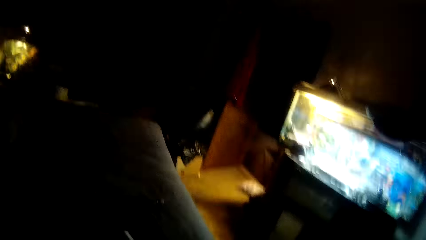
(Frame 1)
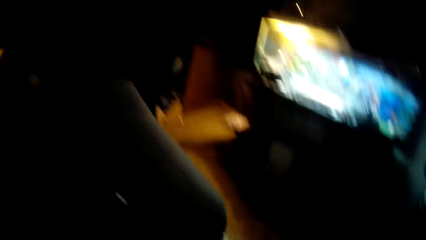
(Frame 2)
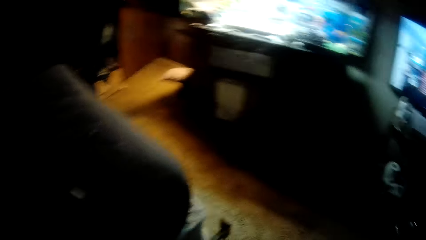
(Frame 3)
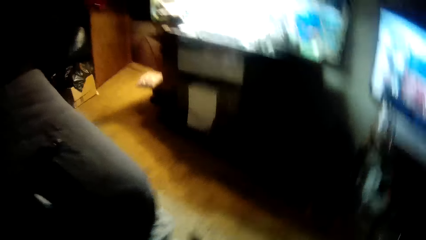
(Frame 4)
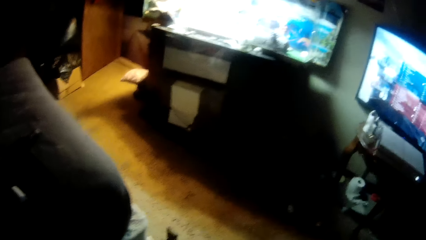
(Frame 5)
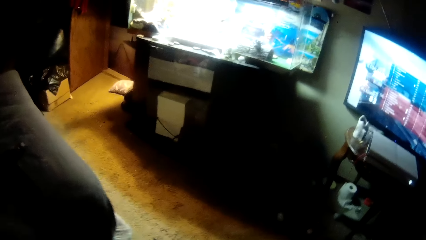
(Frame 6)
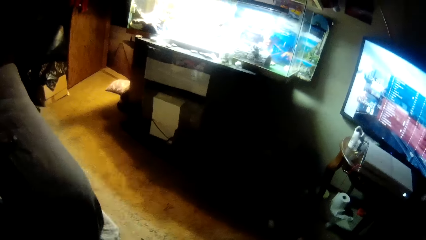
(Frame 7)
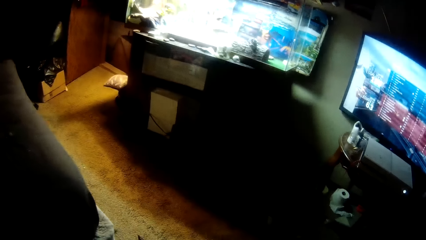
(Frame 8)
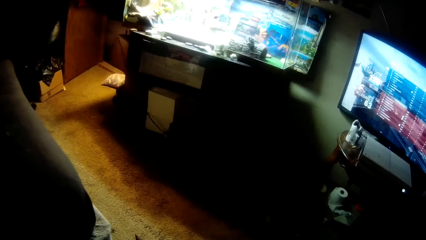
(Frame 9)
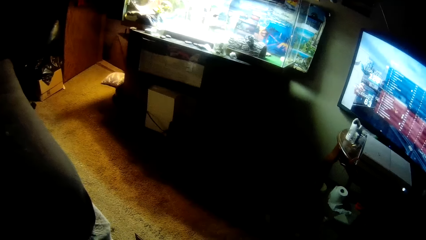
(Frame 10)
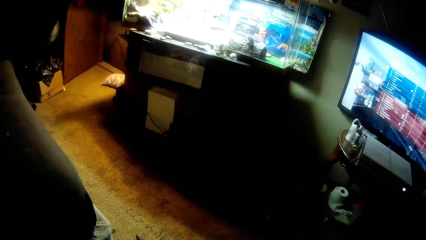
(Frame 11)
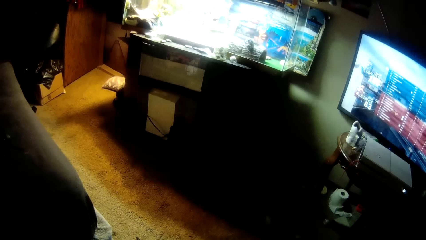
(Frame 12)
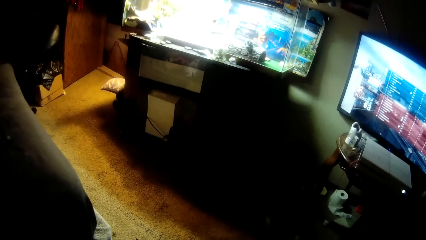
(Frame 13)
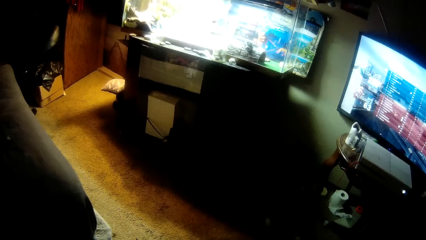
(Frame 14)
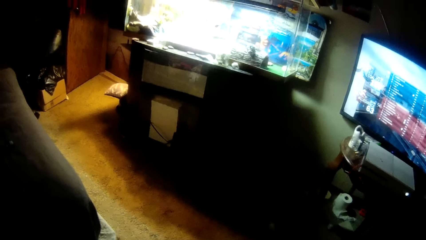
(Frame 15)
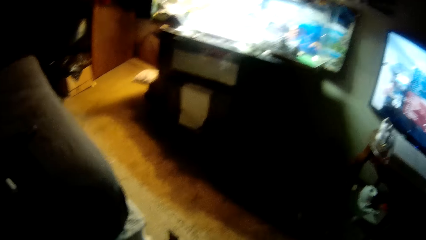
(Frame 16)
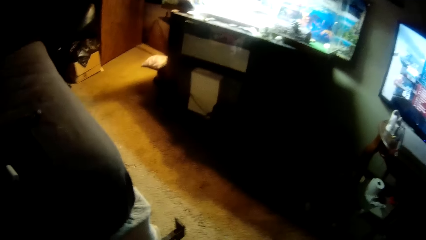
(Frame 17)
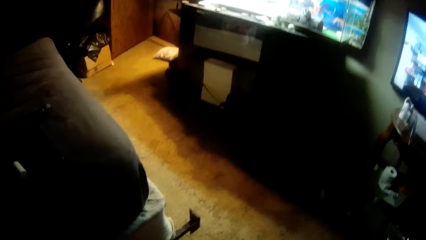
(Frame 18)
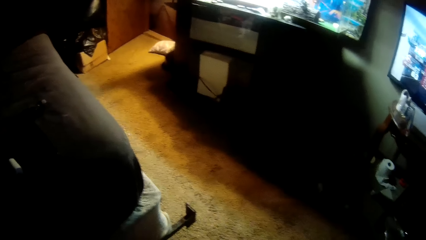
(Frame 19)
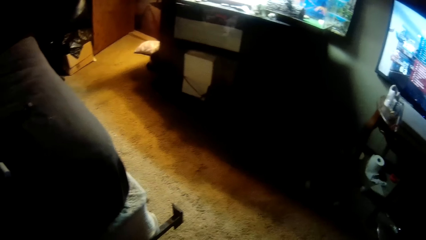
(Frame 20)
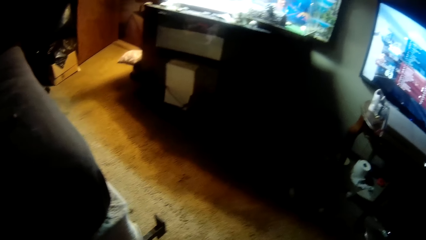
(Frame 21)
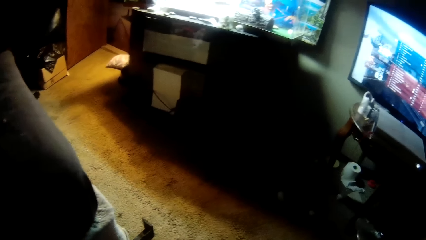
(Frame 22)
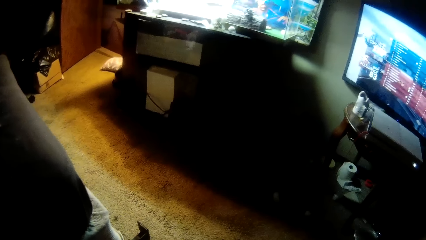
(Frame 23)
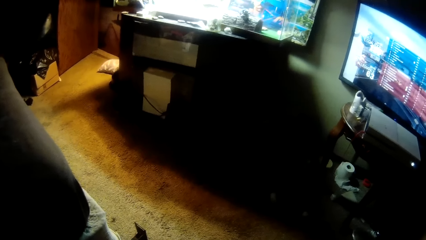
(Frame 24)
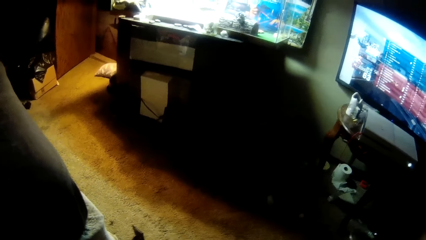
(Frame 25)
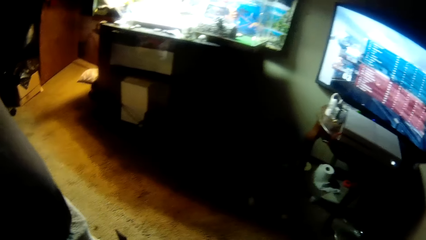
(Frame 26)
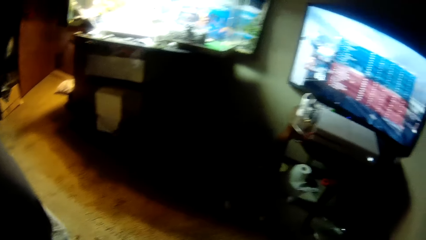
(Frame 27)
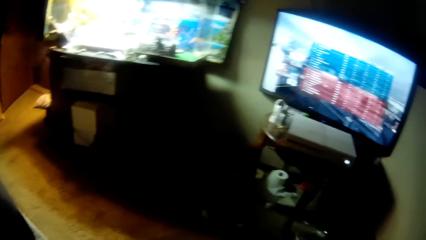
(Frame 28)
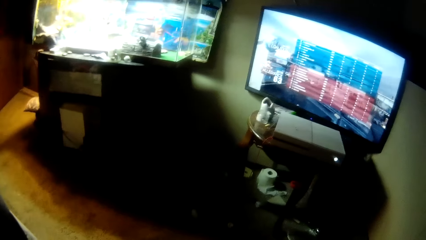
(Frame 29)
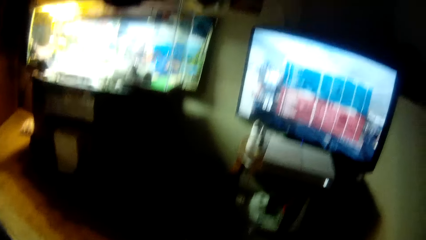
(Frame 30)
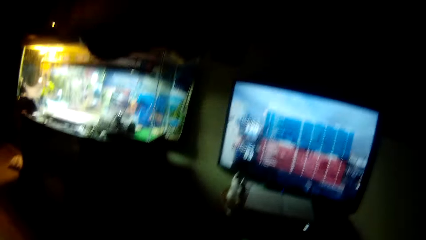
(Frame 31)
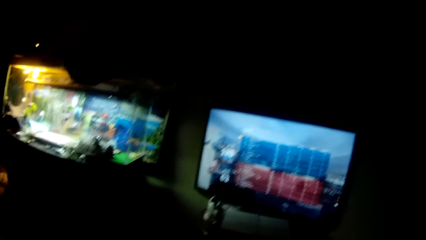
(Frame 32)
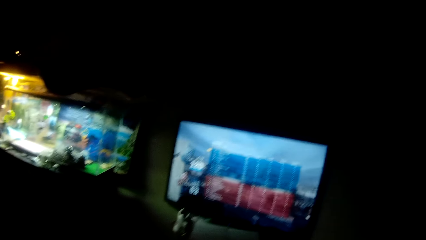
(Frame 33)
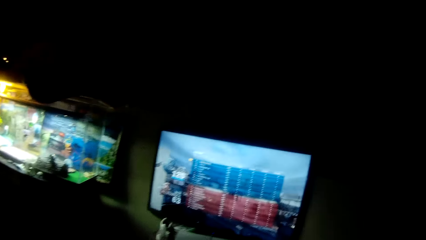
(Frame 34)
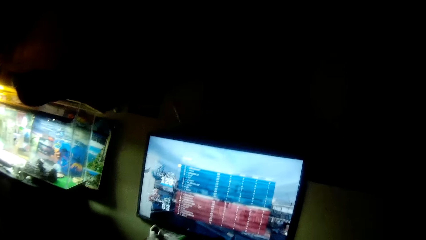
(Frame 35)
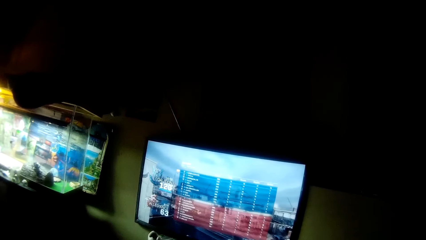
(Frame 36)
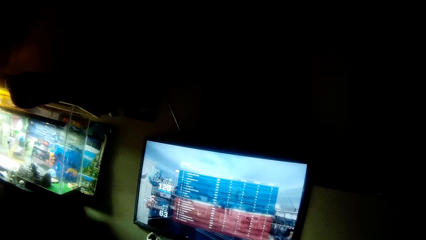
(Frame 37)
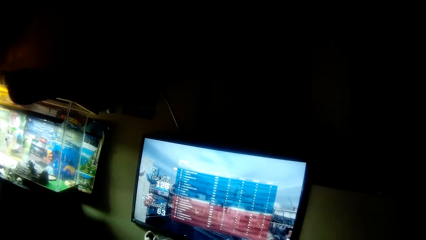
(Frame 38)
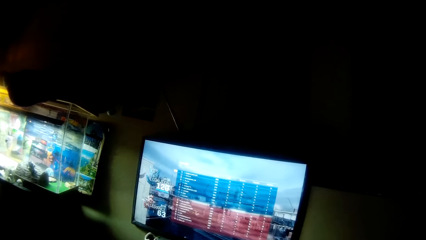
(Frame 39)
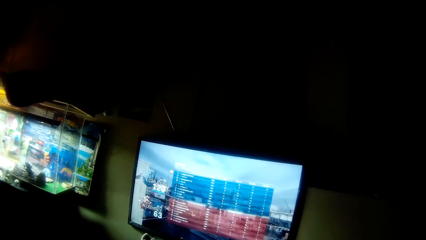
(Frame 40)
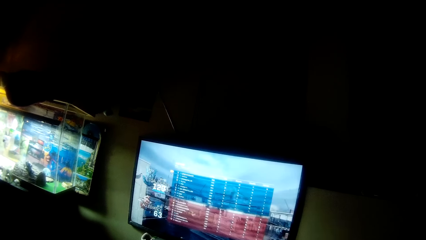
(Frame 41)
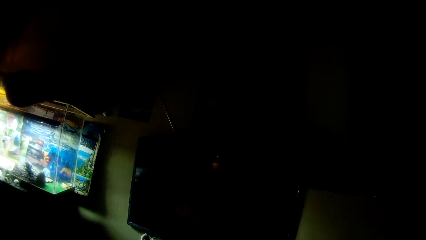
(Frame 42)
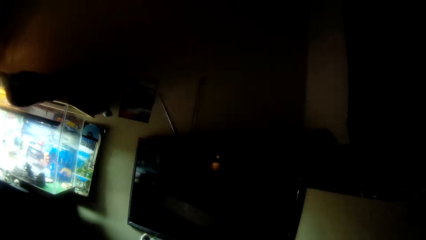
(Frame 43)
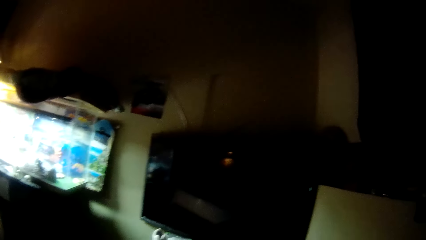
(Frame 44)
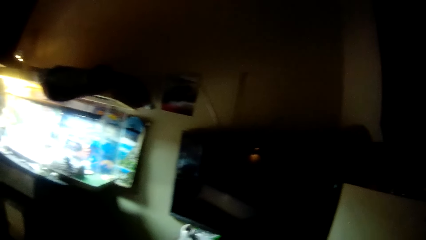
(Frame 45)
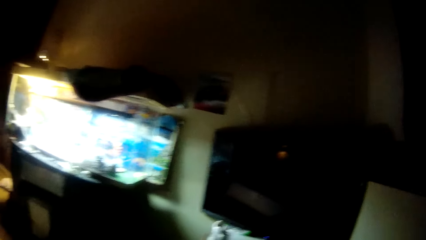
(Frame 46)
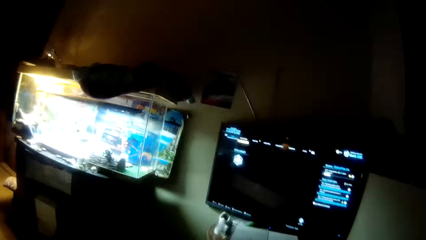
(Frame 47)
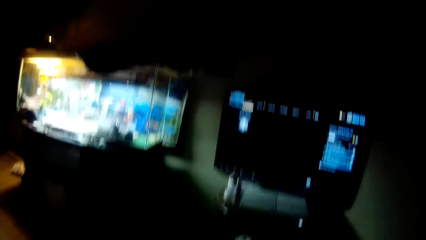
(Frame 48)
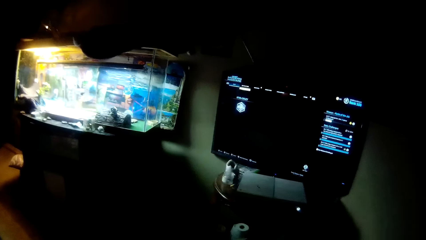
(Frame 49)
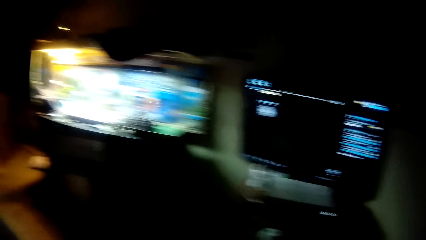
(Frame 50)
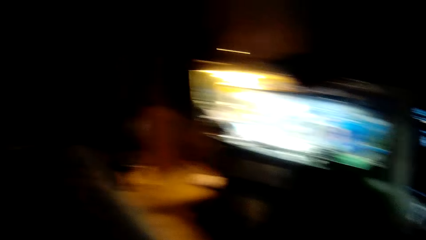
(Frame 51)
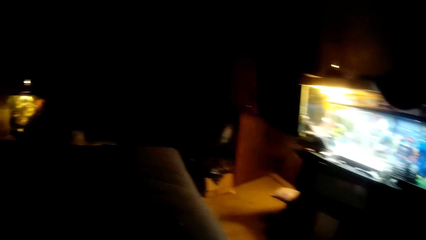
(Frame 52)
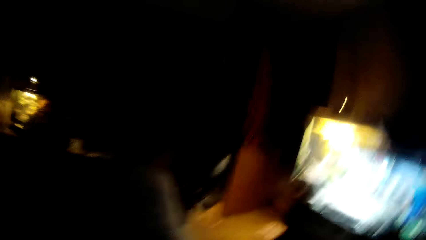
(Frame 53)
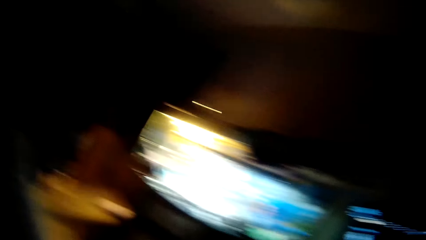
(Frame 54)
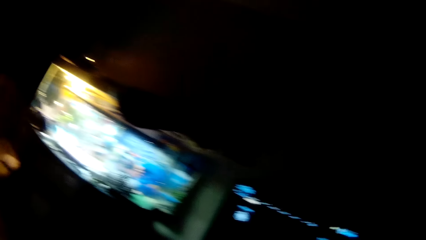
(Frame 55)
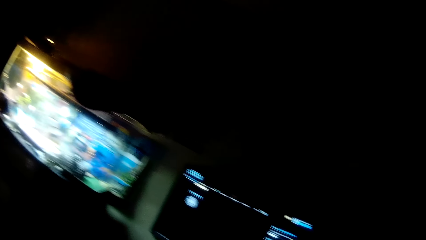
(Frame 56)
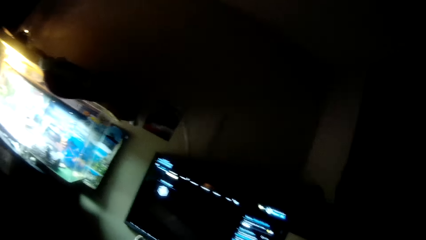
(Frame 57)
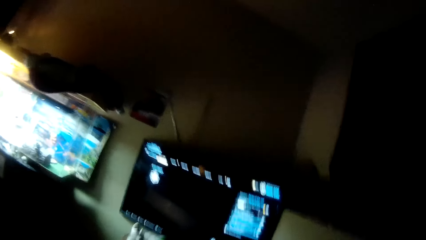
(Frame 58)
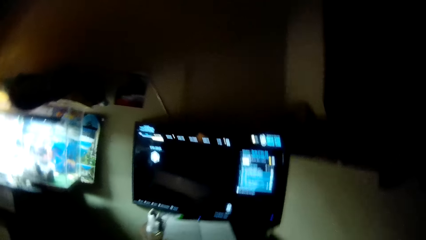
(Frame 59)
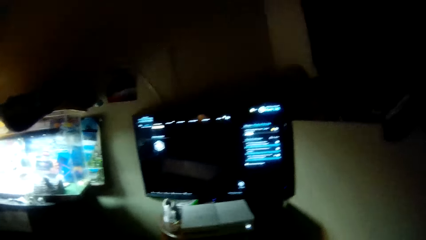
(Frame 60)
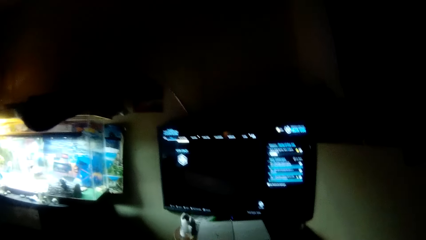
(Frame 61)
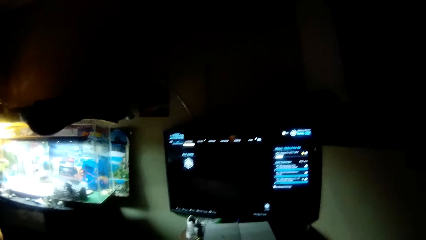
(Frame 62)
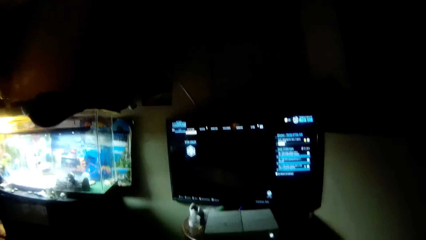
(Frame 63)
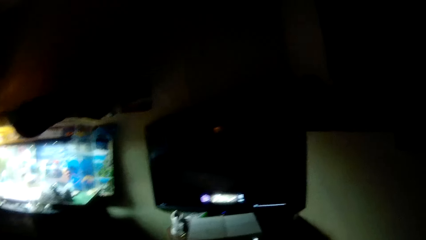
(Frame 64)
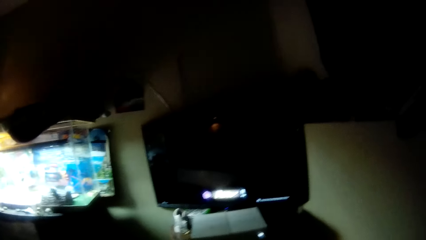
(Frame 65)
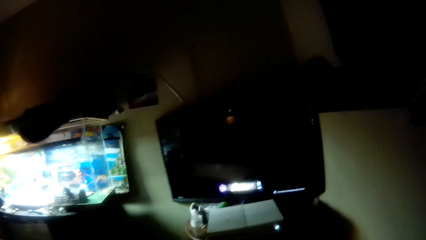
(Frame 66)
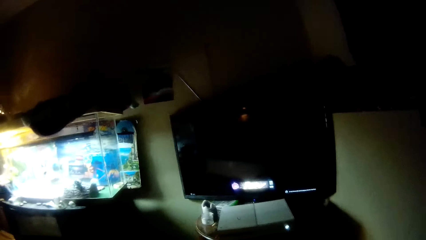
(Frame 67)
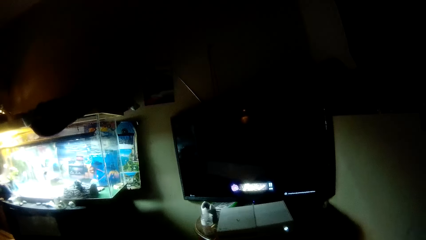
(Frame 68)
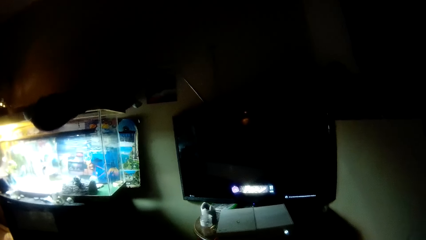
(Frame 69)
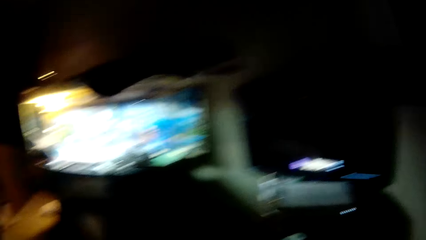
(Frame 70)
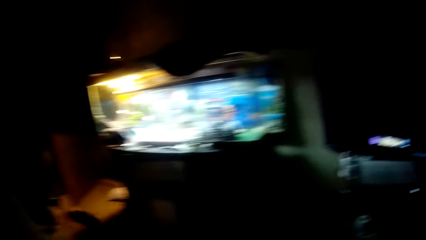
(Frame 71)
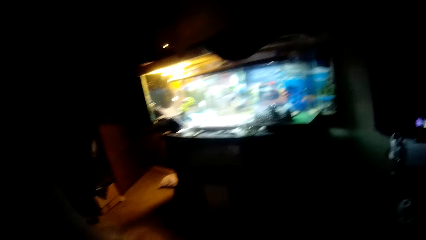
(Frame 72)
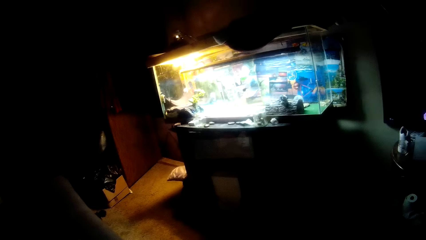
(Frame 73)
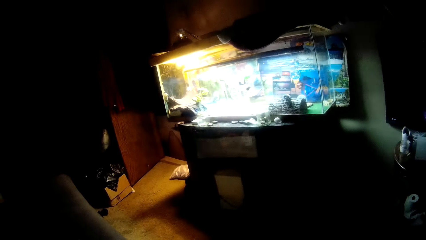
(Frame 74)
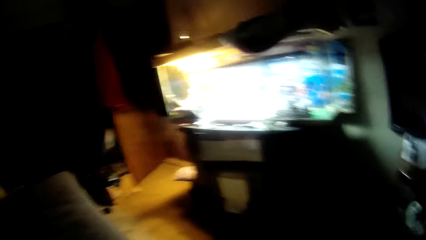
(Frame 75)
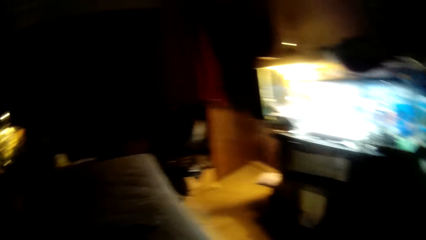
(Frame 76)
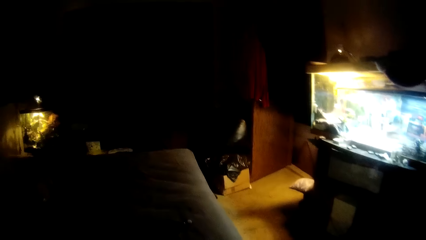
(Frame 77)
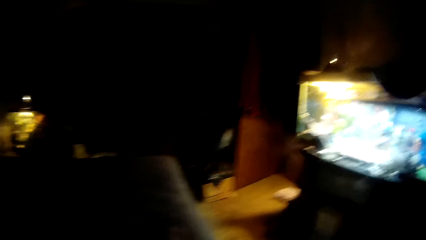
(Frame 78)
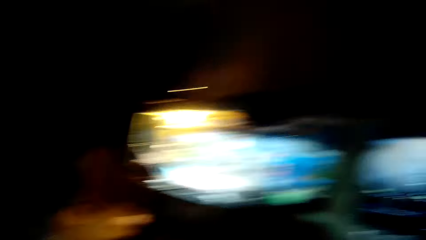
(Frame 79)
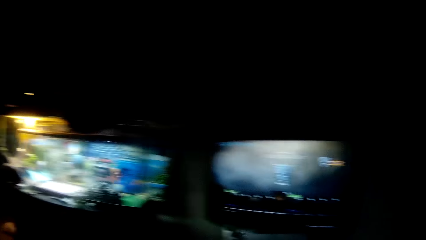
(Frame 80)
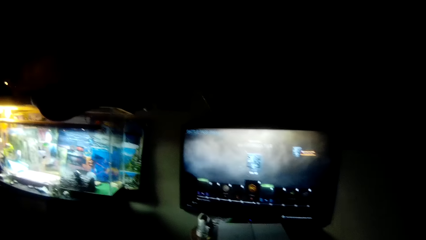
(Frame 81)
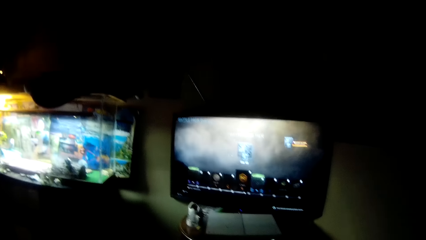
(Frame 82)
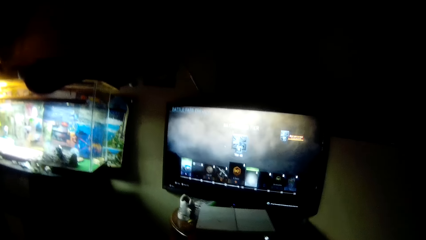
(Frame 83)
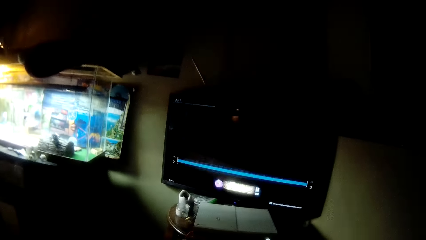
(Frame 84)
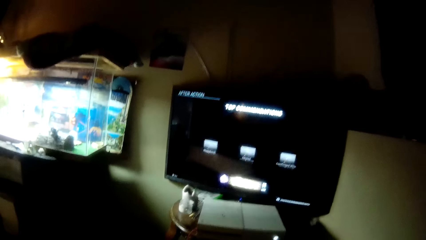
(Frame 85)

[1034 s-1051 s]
The camera wearer turns the head right. They swing the hand. They look at the floor. They move the head up. They stare at the television. They move the head down. They turn the head left. They turn the head right. They stare at the television. They turn the head left. They stare at the aquarium. They turn the head right. They stare at the television.
